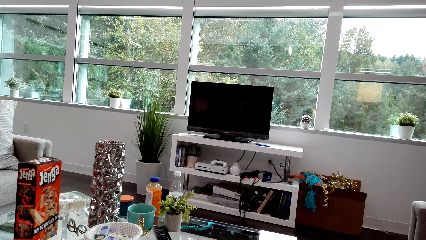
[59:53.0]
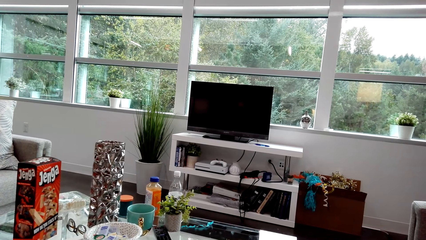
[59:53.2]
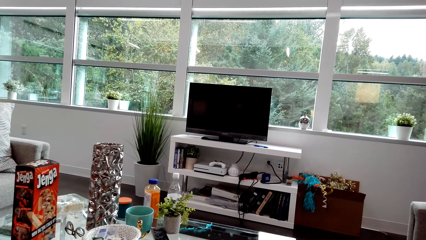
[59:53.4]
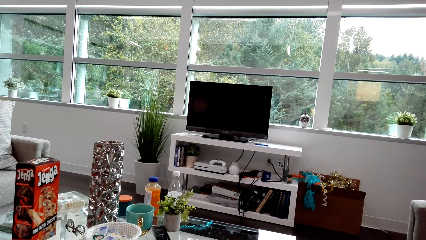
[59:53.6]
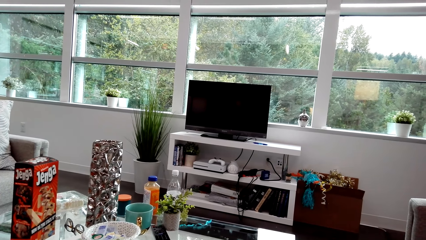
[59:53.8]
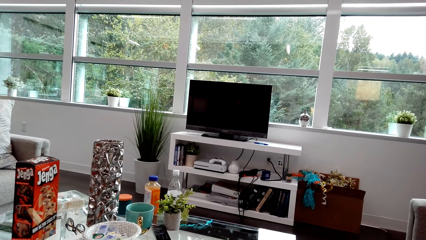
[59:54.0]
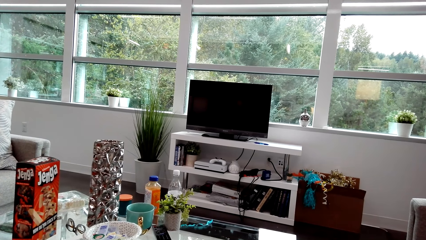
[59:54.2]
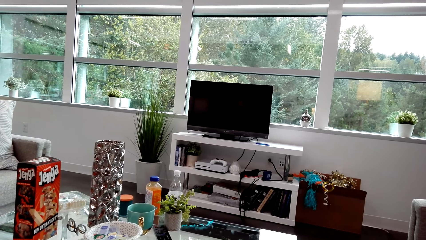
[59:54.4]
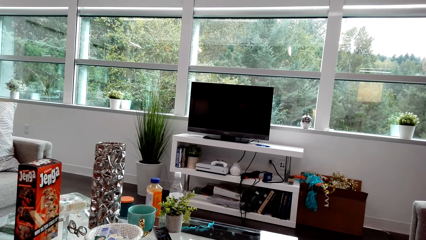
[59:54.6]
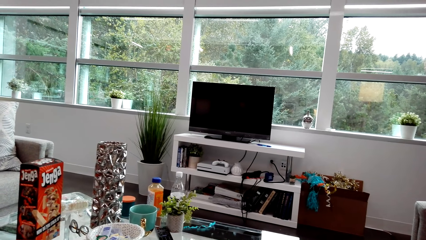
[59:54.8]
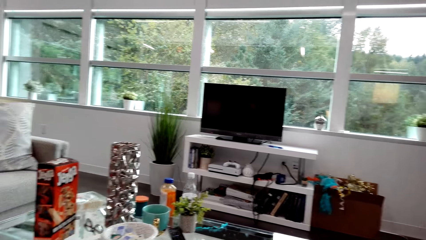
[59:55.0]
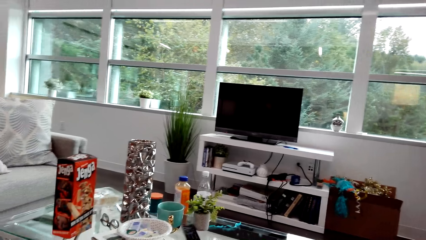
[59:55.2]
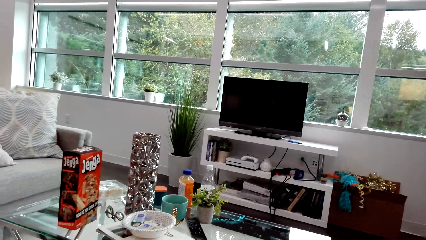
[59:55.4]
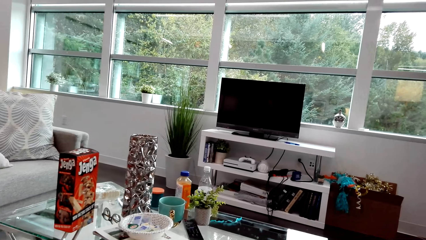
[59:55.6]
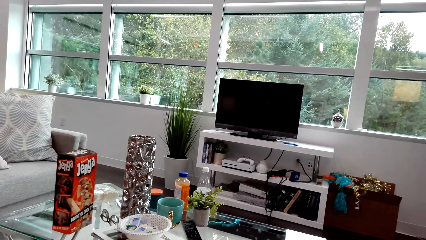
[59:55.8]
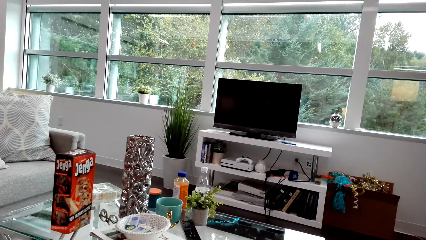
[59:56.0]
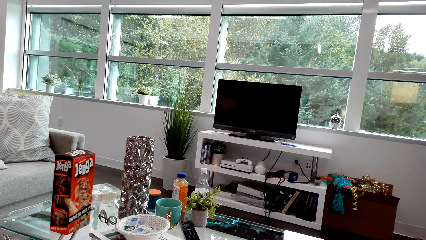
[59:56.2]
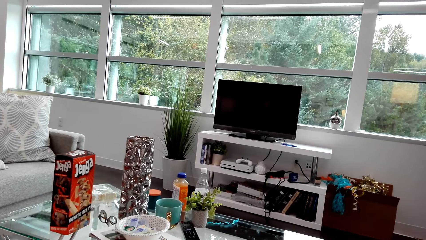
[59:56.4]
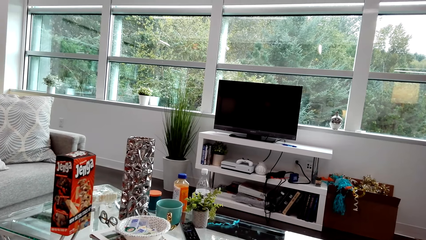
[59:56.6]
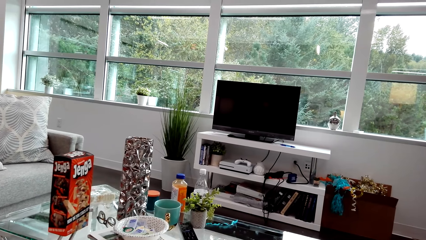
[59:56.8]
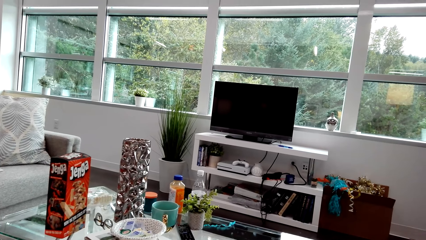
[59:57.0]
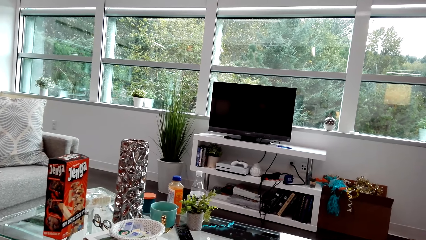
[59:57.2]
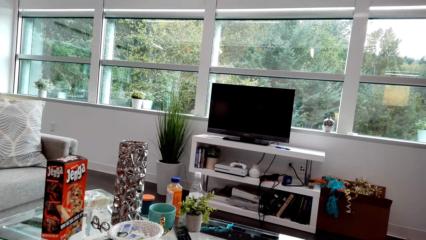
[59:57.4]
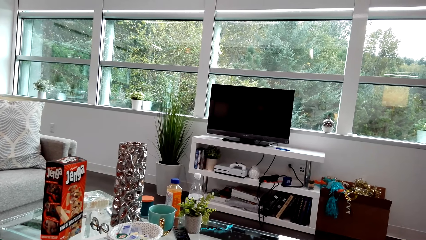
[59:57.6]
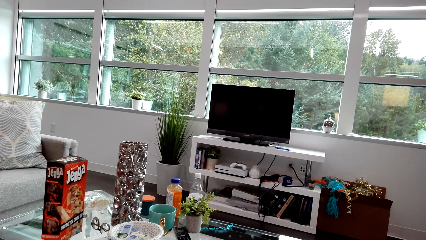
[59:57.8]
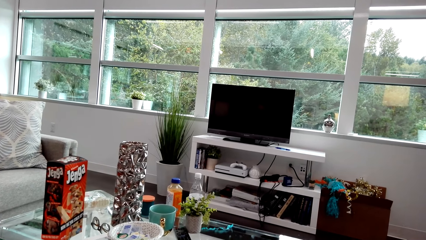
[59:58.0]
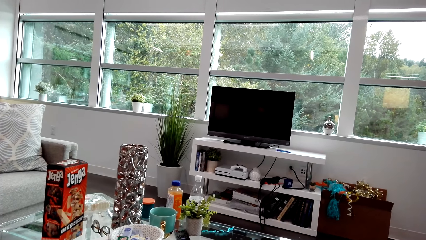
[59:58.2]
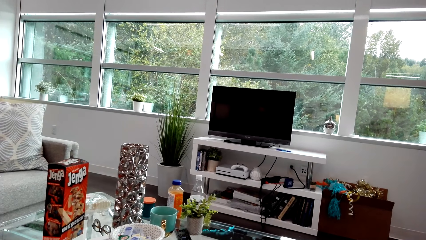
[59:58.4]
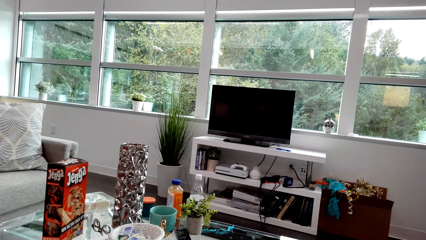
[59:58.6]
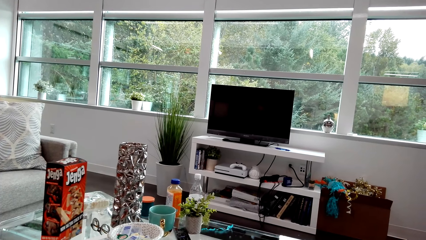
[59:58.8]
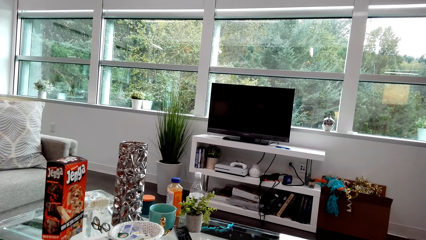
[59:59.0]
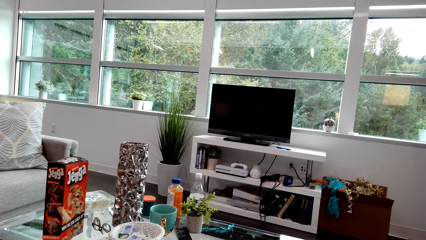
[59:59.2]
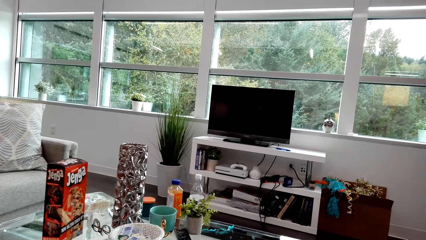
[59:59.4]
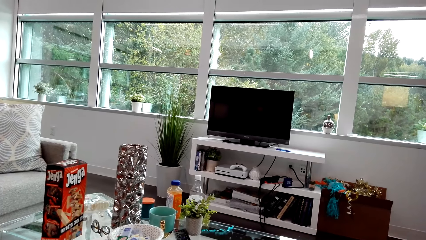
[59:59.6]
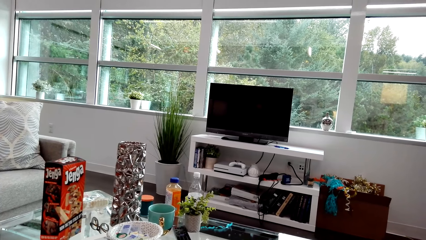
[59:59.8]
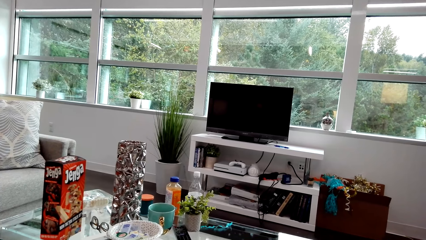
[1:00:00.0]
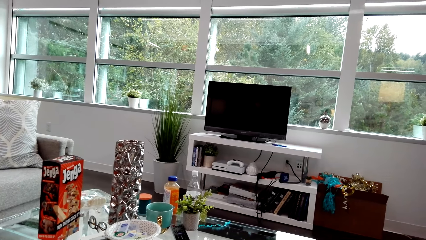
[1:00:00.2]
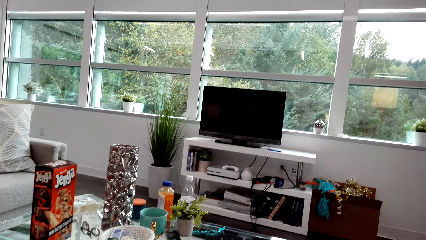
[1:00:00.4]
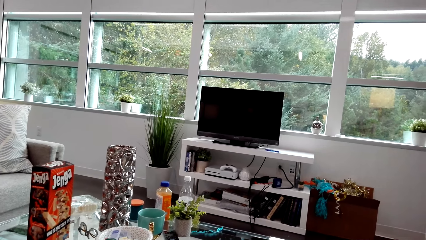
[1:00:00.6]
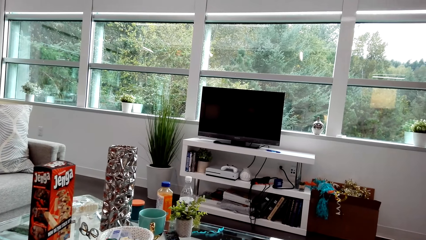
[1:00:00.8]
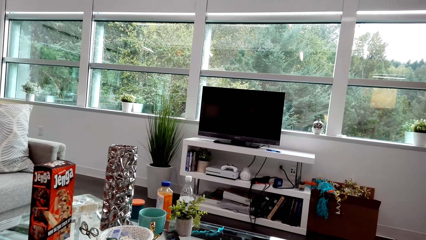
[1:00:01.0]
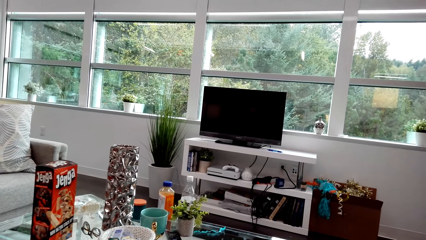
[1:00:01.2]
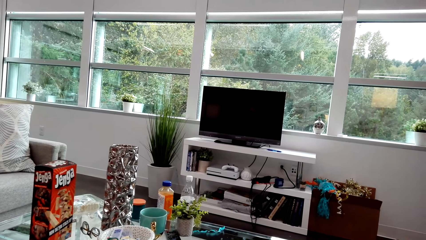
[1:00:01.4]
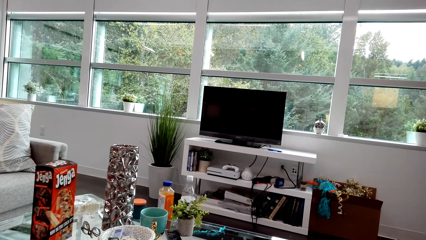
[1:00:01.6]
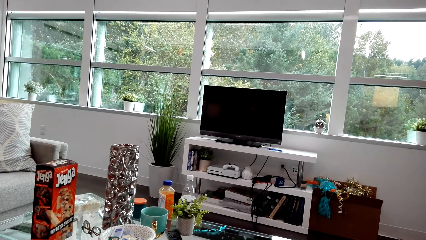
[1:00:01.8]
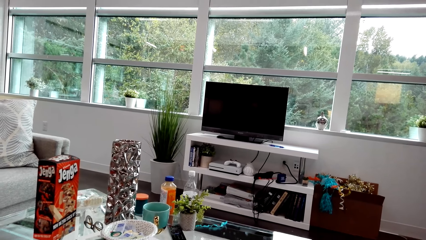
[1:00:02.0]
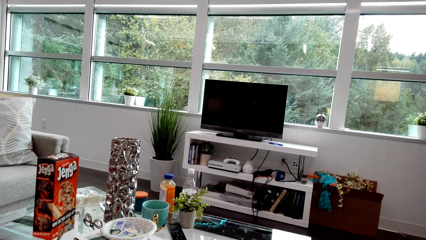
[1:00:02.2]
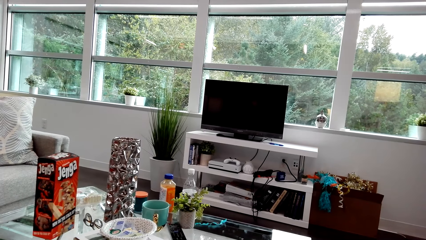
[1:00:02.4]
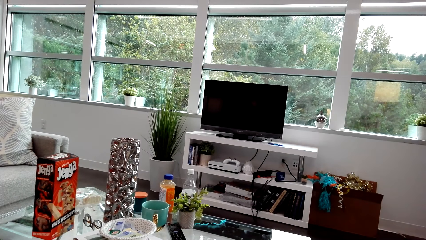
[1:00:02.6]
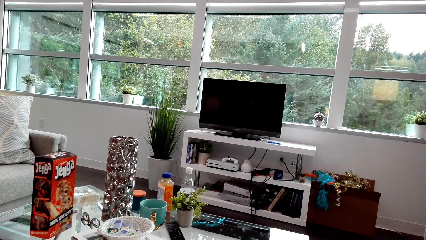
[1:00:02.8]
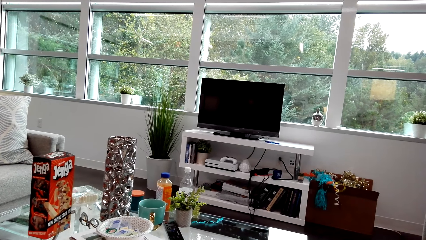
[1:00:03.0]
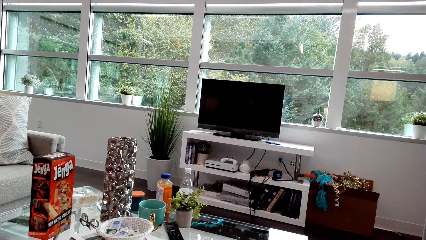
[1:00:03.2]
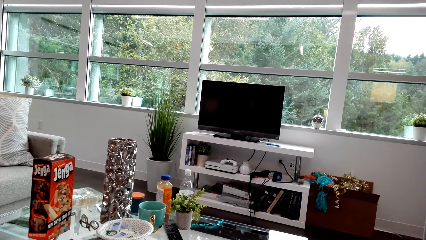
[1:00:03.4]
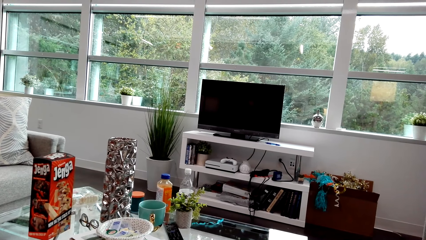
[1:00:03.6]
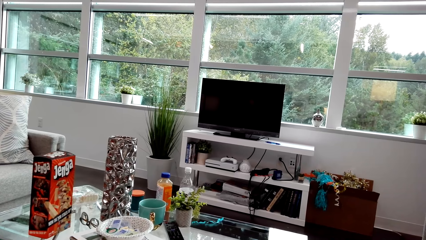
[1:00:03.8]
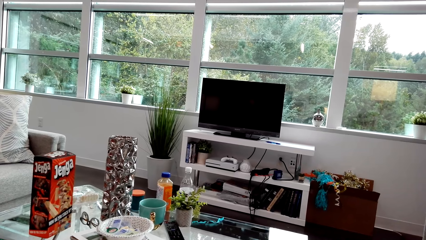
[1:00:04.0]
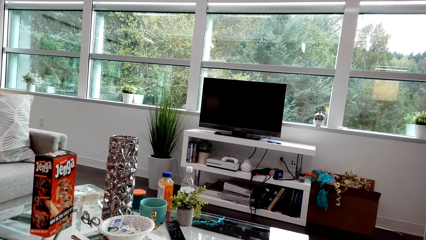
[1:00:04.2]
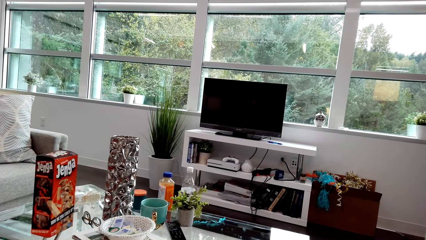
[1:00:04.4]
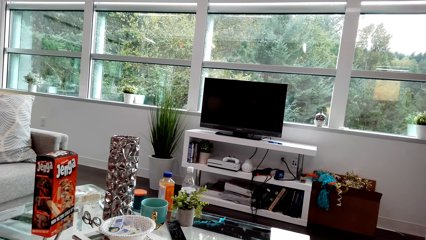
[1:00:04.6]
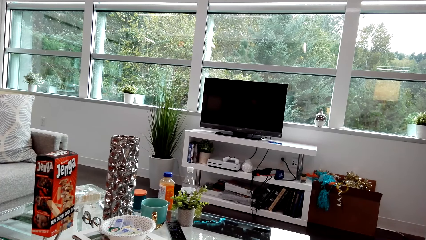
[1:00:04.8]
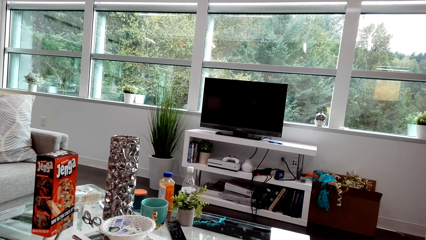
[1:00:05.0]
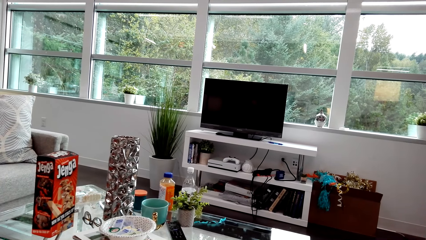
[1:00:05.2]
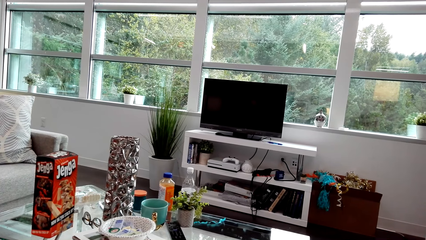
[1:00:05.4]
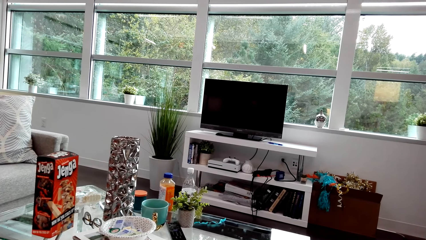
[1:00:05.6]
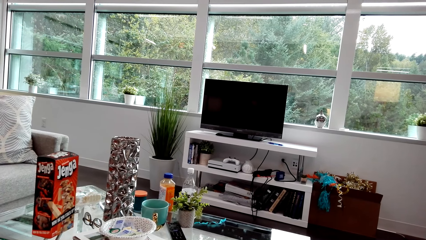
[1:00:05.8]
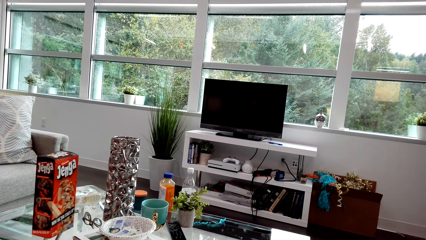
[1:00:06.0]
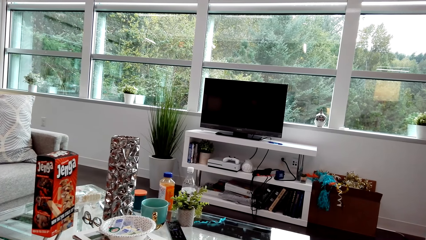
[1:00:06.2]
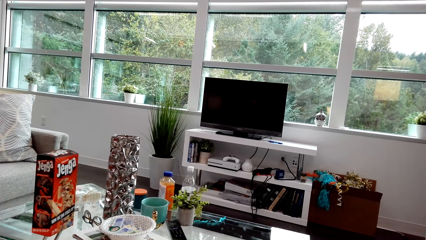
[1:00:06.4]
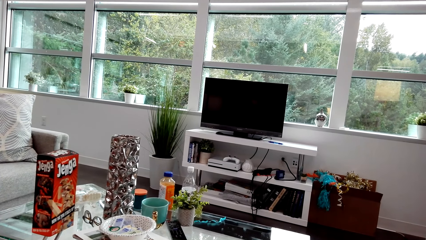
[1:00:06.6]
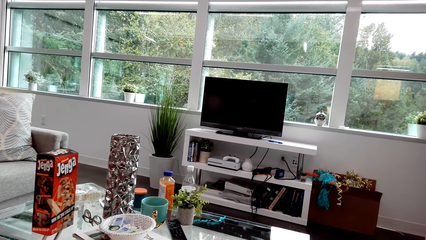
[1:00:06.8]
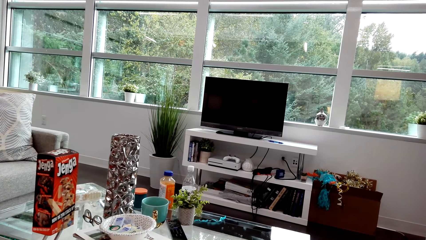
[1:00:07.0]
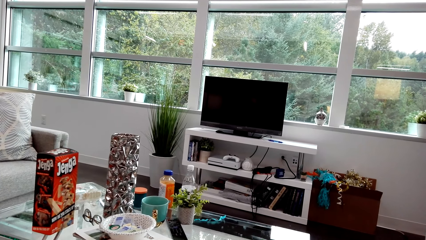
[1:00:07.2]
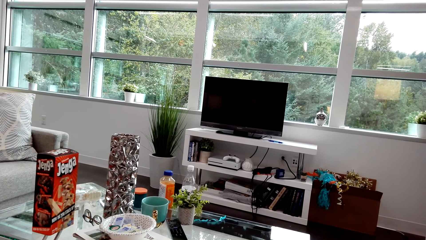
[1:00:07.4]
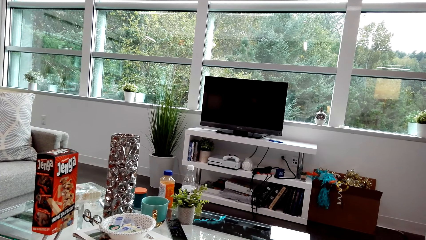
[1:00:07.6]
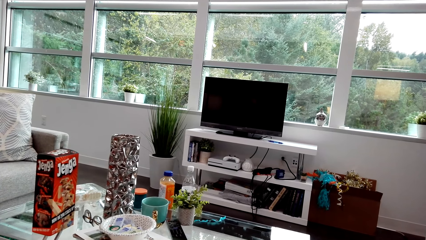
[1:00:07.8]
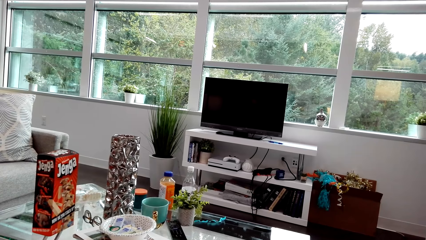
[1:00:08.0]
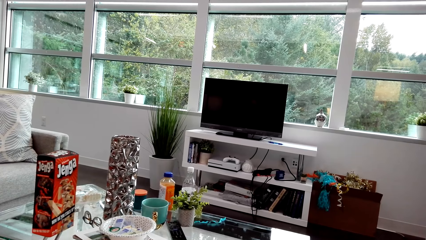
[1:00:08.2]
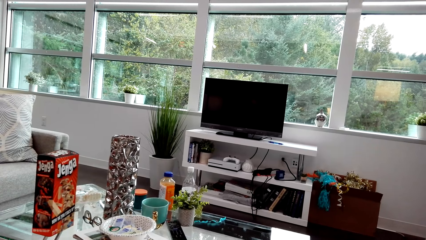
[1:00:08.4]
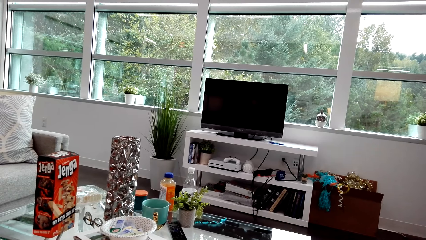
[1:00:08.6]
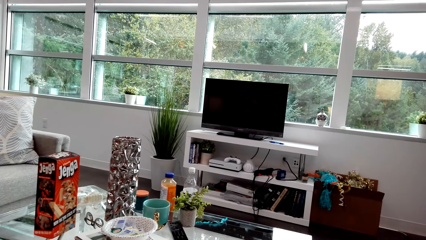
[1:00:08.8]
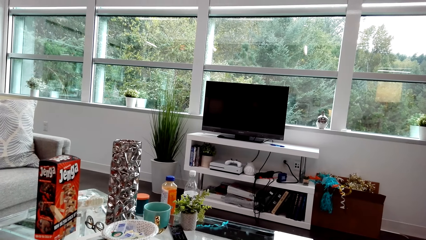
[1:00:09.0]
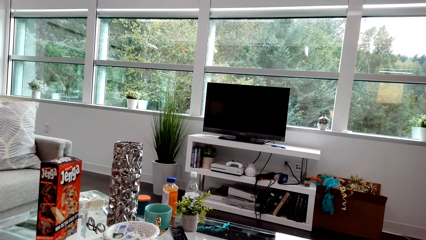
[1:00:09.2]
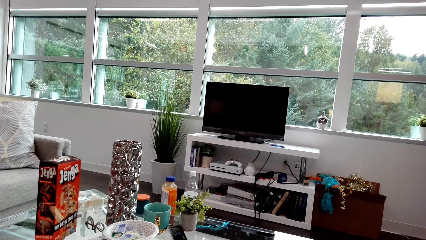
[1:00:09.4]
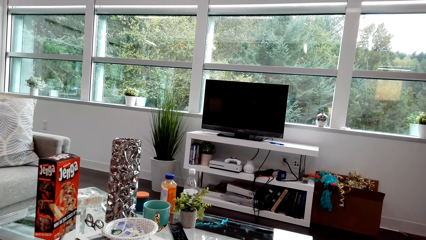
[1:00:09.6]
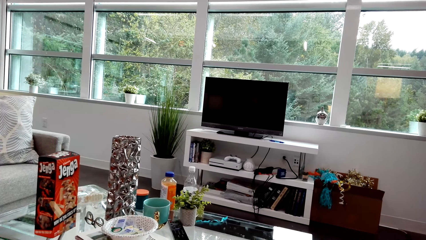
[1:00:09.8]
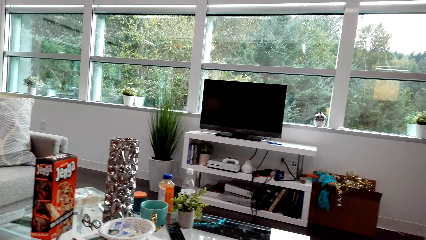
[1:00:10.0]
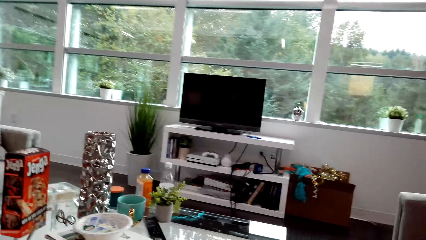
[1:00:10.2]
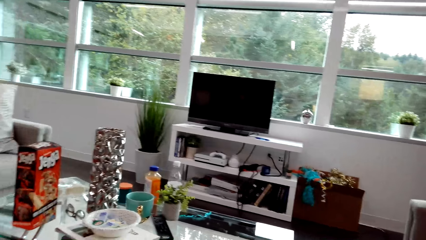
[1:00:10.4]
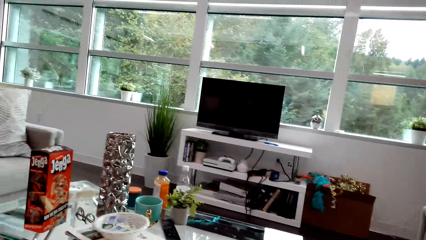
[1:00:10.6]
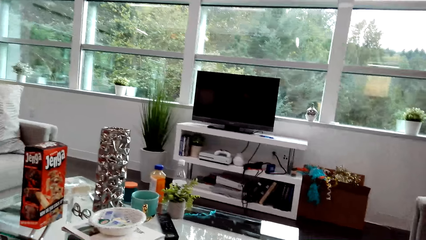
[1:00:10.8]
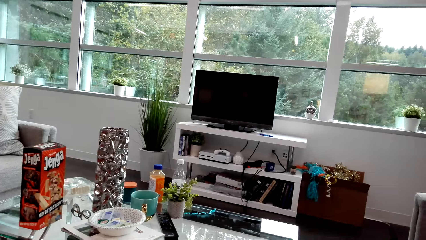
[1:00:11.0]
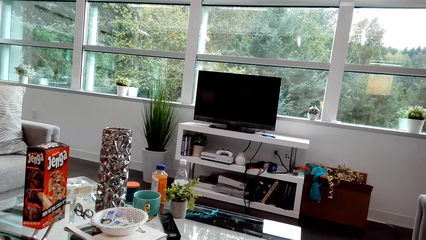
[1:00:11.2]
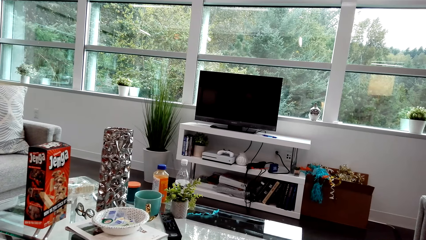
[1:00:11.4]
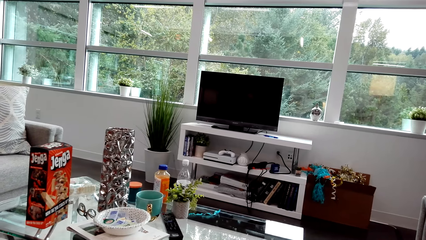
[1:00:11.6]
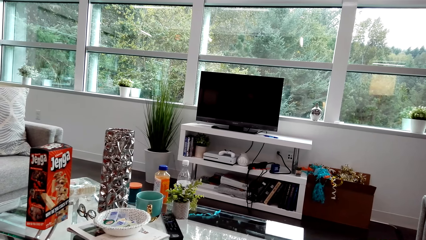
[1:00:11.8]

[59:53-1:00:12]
A lady dialogues with the camera wearer. The camera wearer dialogues with the lady. The lady laughs. The camera wearer looks around, dialogues with the lady, and looks around.
